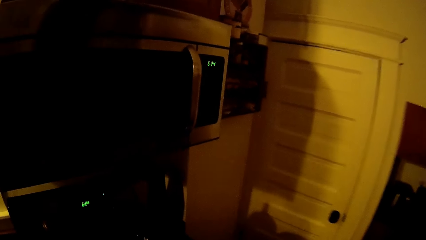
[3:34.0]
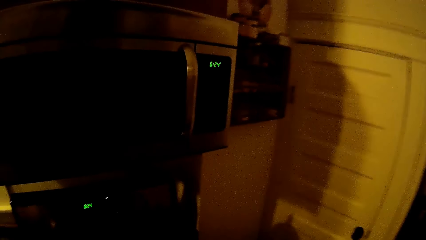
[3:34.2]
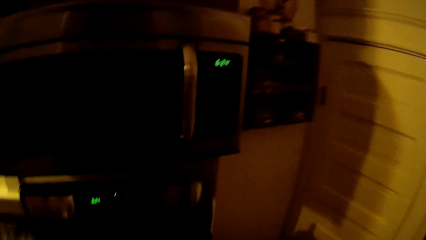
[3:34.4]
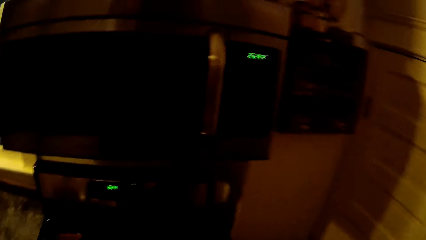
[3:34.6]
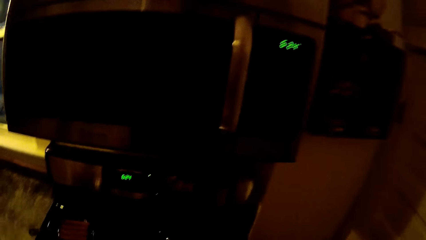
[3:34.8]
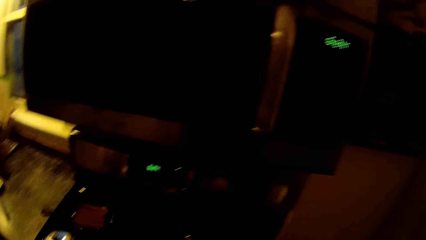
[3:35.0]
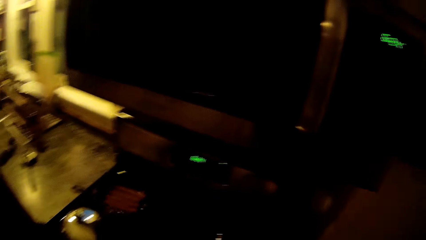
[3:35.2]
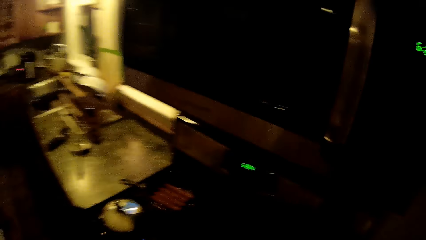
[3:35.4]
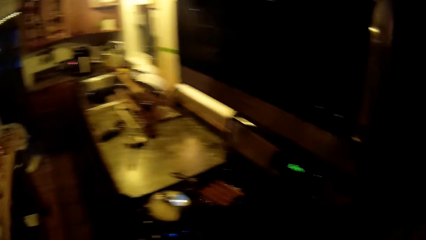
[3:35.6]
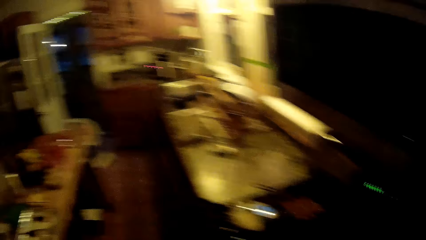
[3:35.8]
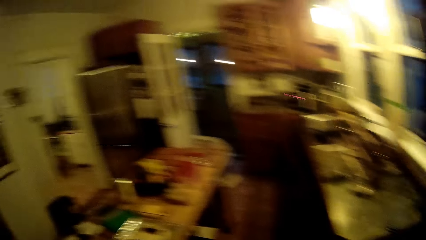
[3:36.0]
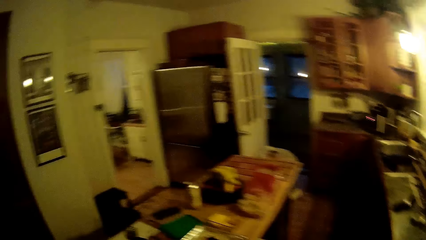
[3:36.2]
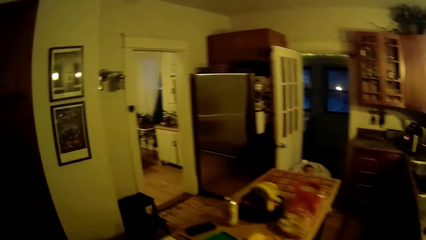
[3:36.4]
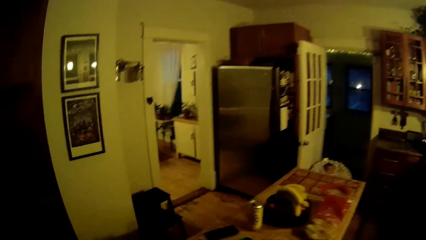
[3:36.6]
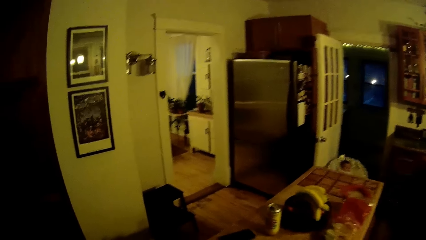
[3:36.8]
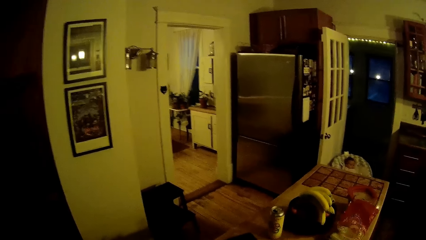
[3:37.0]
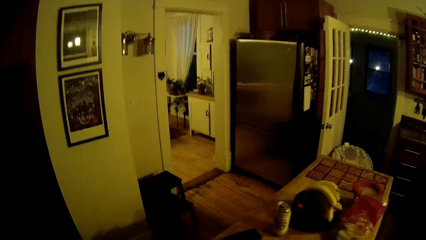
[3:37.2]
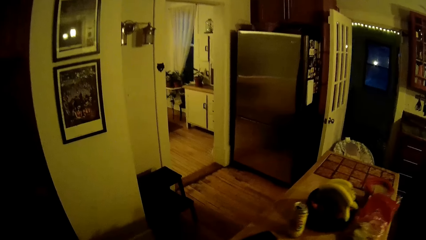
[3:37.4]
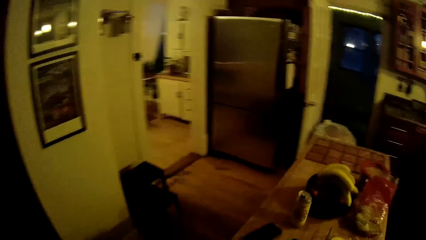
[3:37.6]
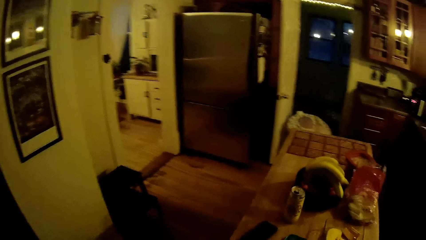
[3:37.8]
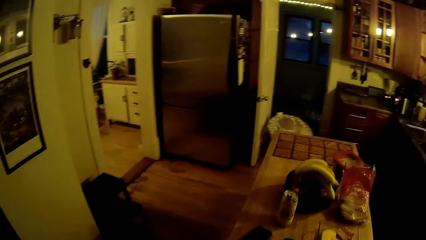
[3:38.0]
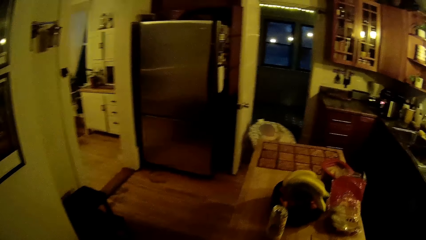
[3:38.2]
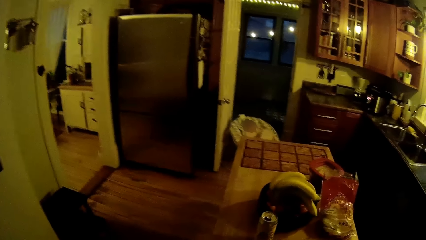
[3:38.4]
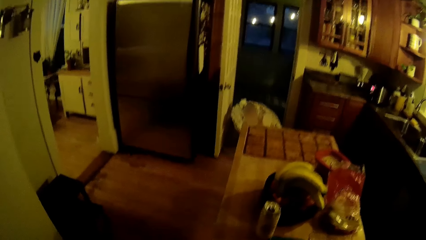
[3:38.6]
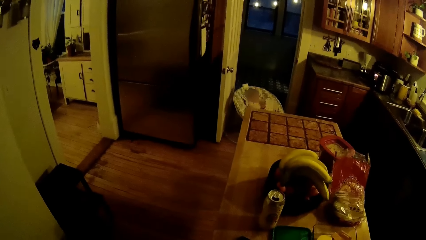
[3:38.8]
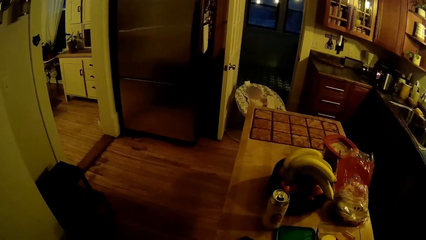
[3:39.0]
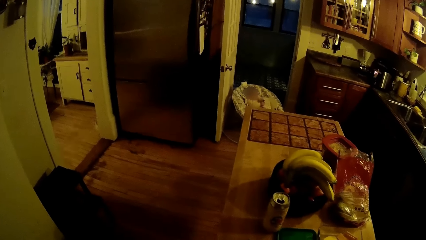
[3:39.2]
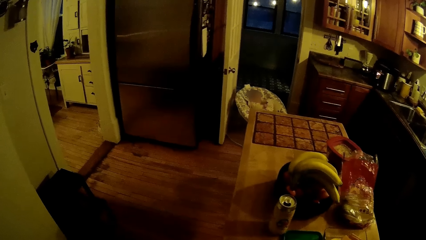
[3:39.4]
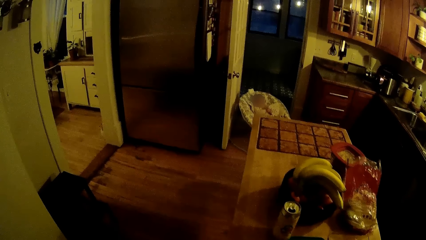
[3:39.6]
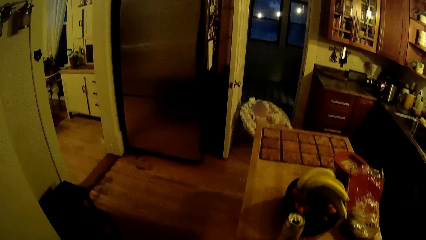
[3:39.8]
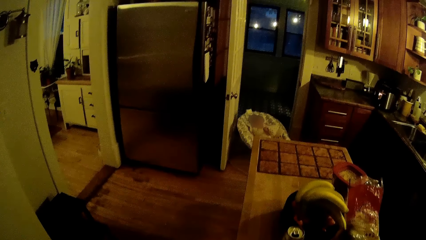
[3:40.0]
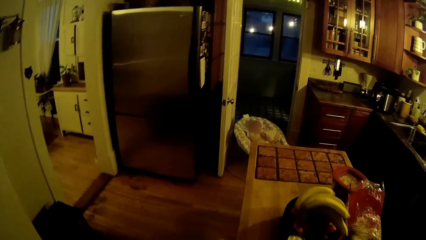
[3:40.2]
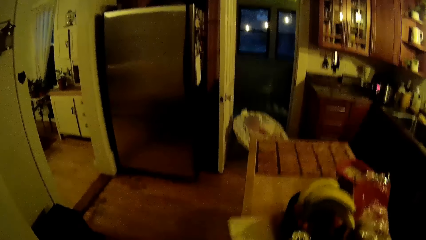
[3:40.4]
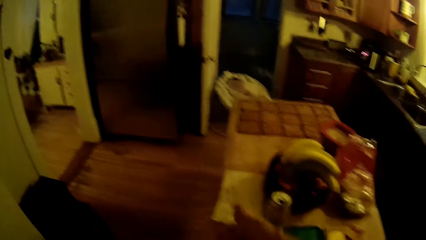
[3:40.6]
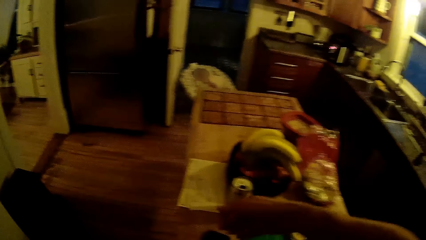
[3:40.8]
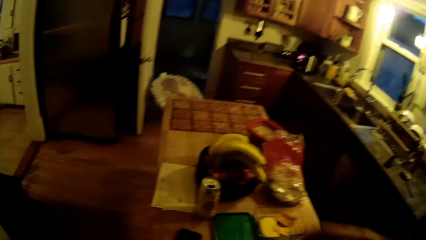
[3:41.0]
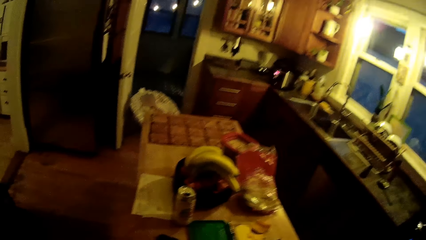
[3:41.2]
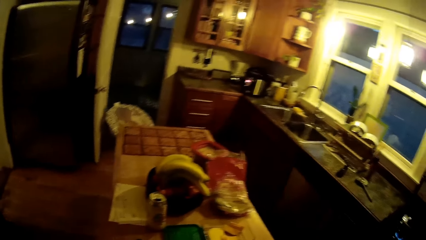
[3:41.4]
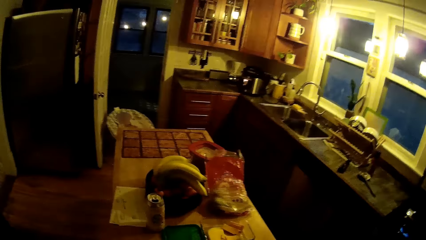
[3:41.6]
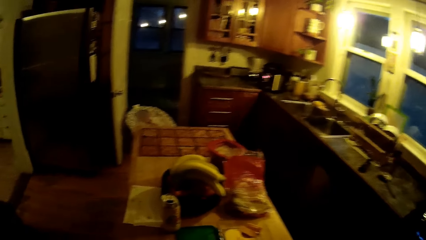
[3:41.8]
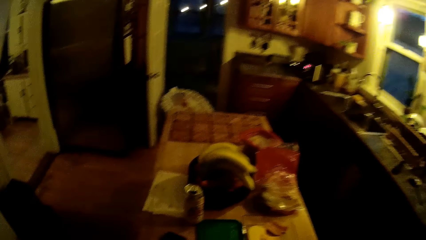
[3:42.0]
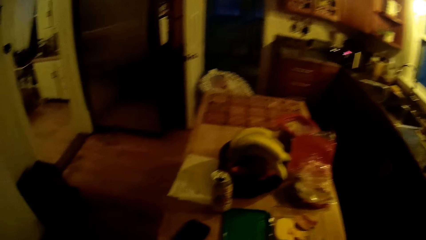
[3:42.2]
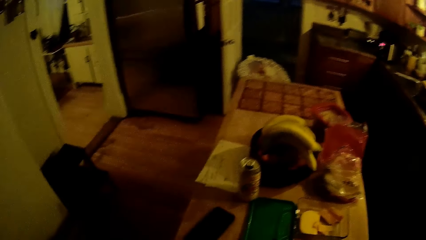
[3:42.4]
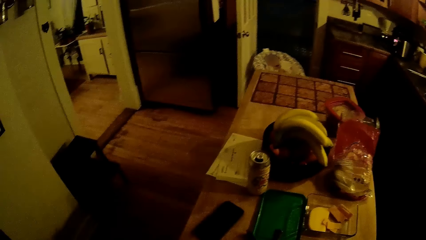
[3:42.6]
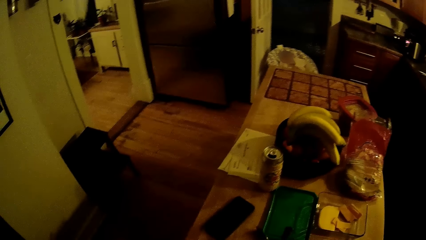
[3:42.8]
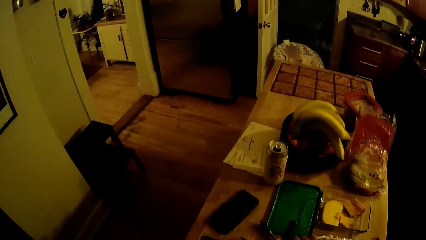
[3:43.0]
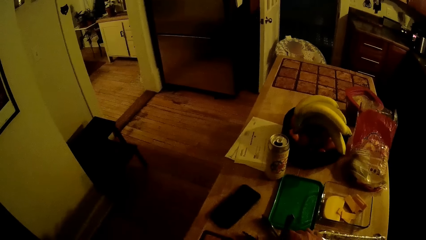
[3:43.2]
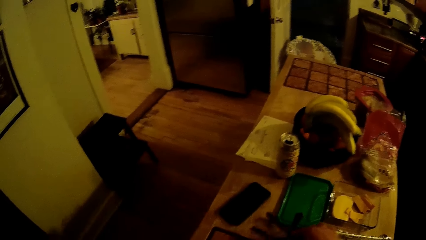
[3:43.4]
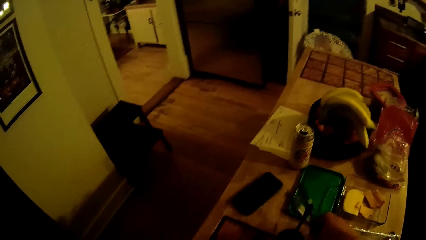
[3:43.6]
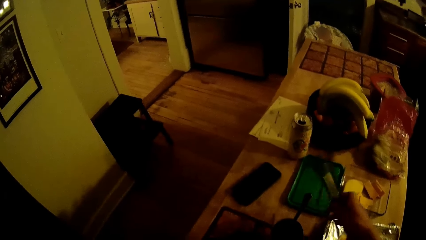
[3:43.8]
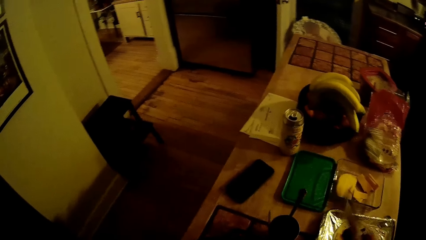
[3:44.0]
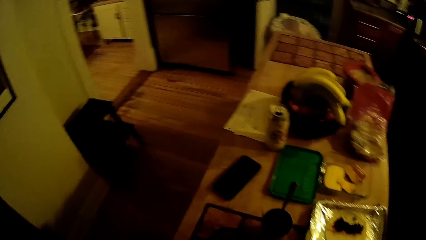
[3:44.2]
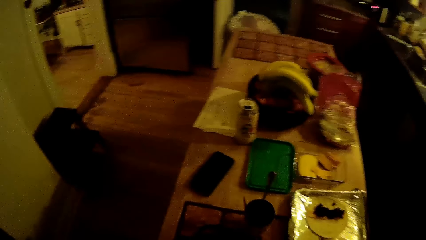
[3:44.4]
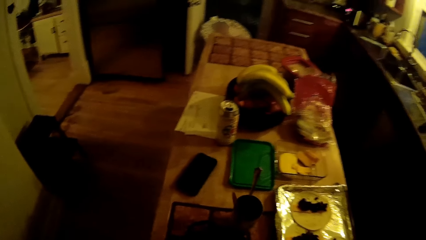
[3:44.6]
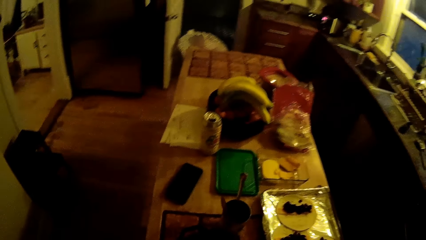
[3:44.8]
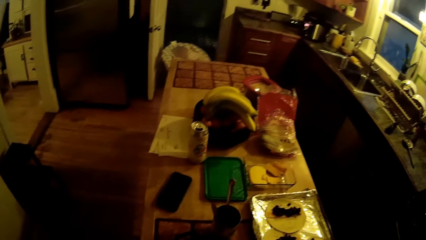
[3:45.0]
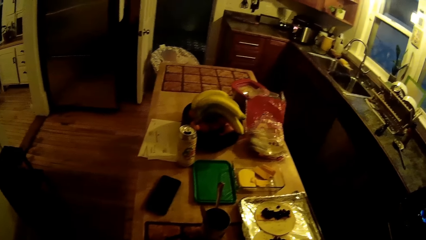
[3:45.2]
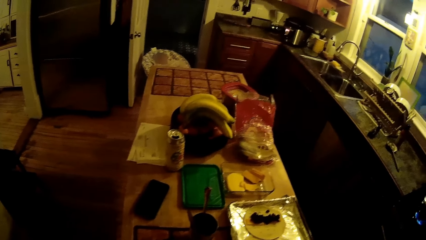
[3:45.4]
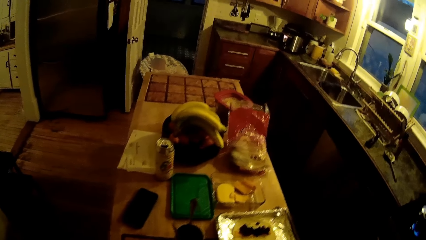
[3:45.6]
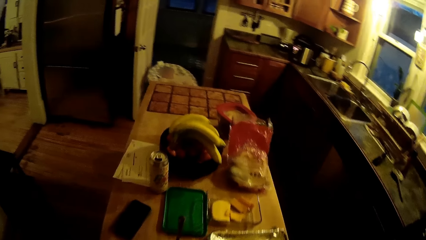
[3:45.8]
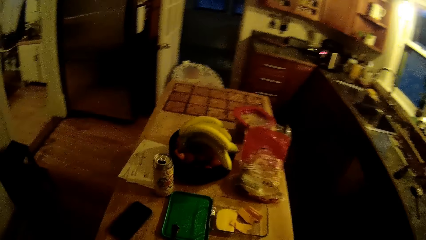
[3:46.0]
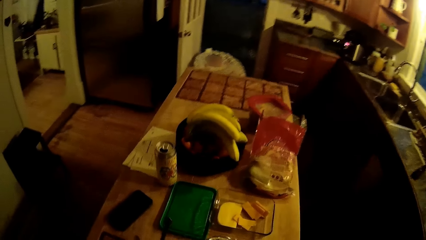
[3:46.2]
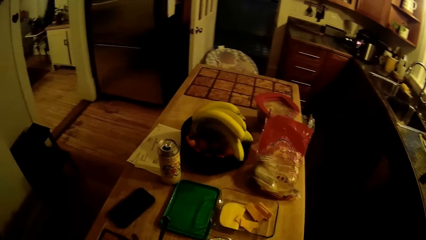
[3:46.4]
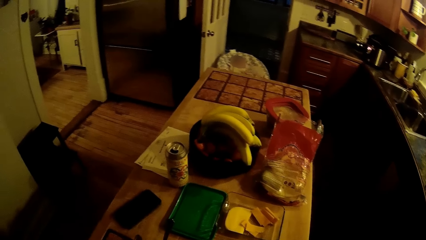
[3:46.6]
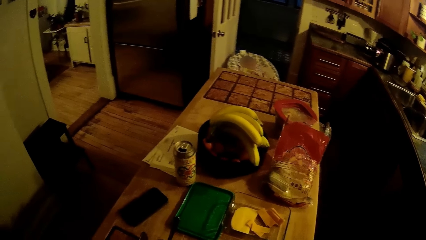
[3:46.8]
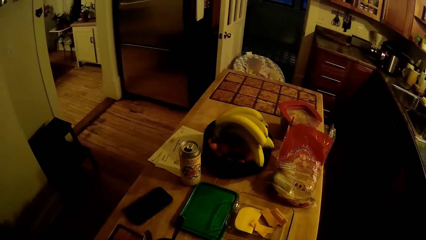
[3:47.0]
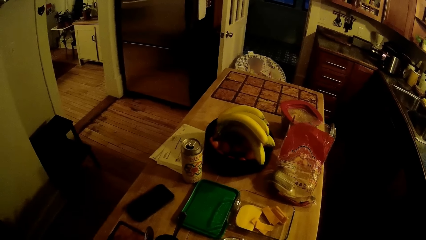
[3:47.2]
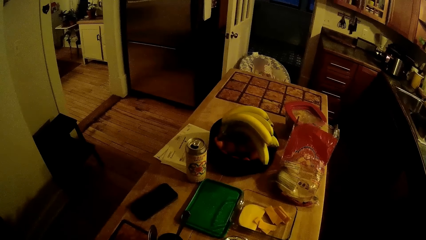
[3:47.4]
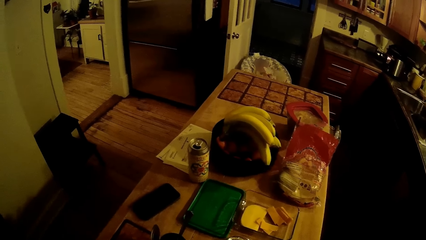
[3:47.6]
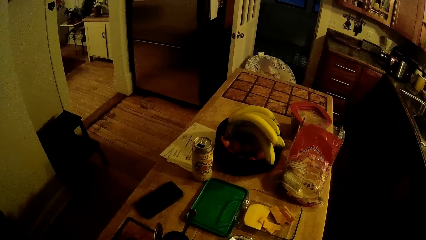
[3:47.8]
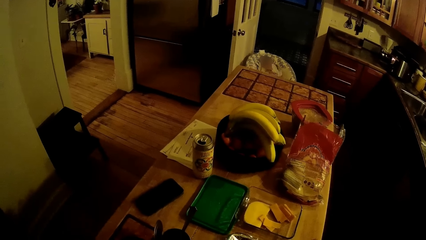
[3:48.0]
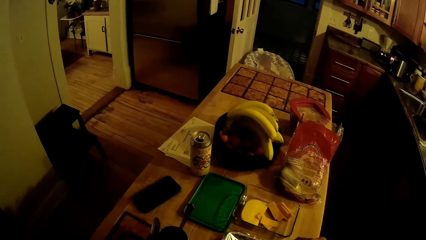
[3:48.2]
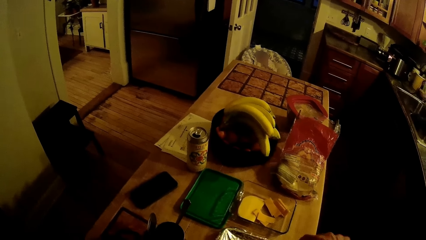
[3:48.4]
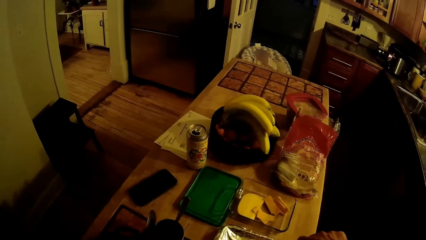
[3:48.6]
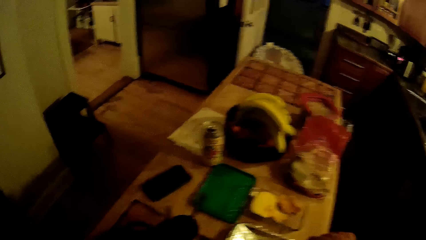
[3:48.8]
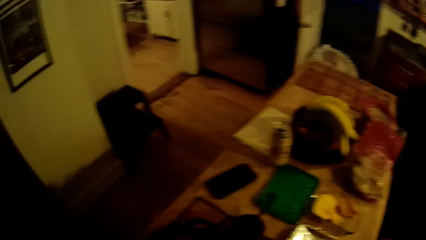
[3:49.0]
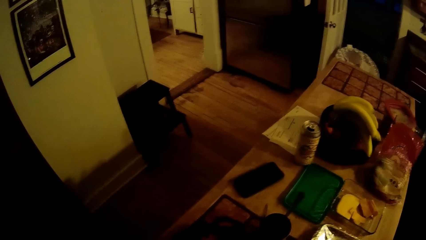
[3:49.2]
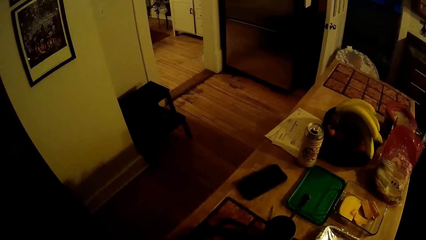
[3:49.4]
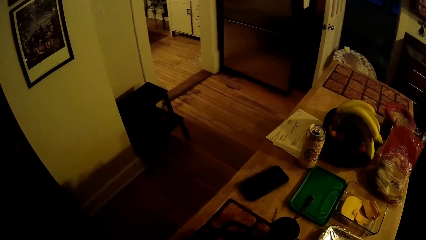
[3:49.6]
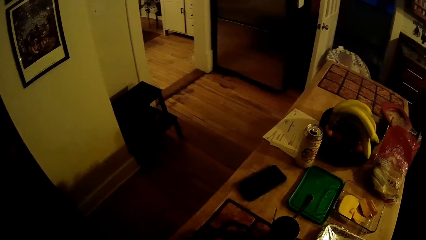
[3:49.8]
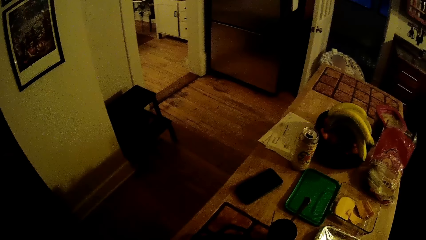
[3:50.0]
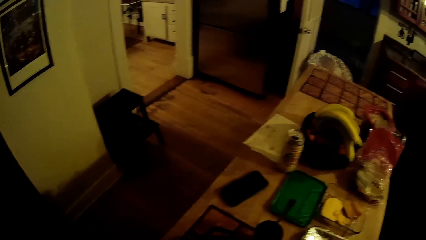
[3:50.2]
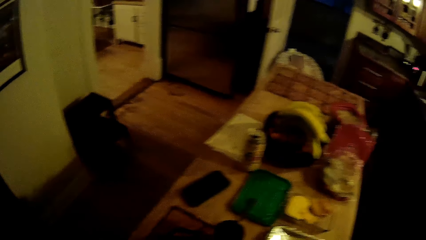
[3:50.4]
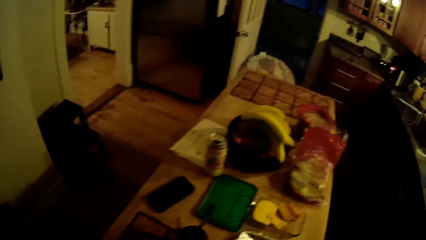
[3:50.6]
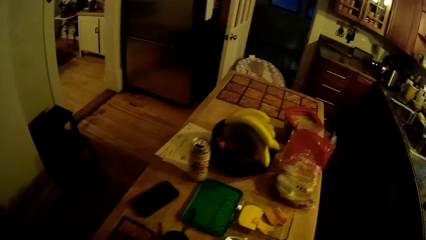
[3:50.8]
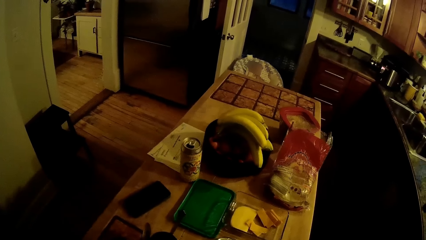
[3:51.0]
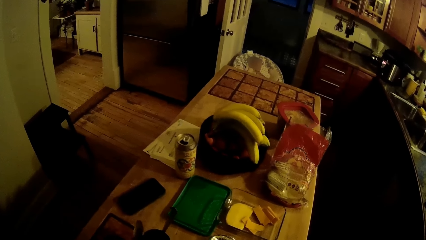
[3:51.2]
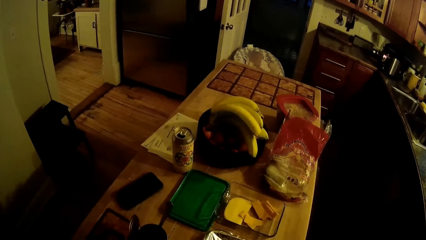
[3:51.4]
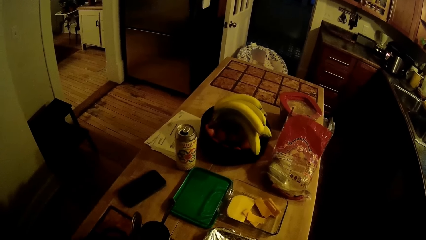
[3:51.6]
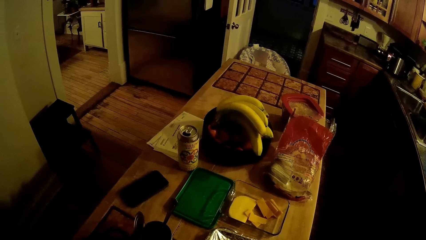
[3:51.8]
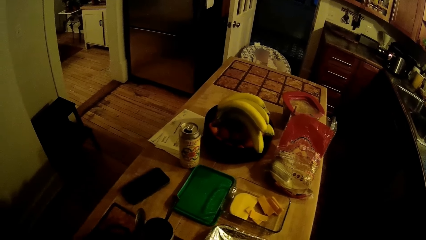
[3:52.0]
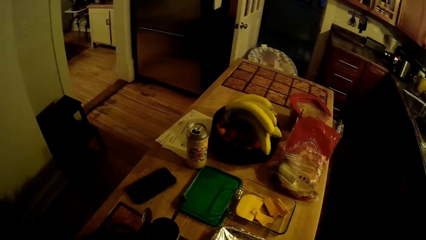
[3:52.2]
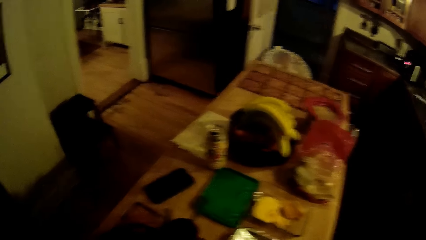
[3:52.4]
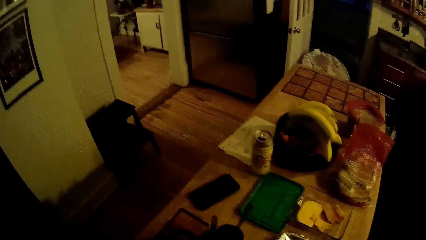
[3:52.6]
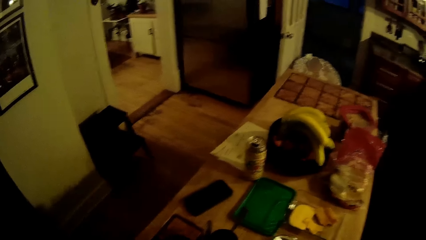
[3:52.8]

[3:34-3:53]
The camera wearer walks in the room. He puts a kitchen towel on the table. He adjusts a white paper on the table with his right hand. He looks around. He picks up a pastry tong from the table with his right hand. He looks around.
